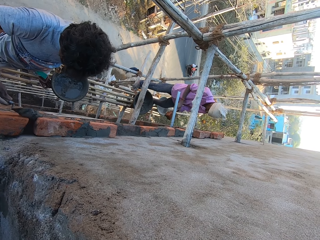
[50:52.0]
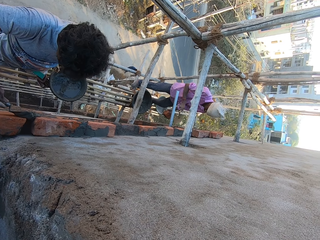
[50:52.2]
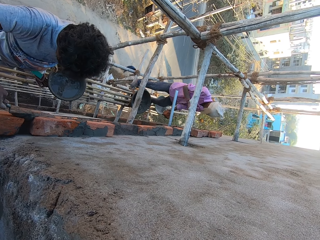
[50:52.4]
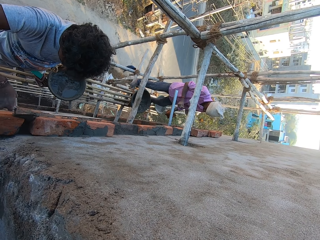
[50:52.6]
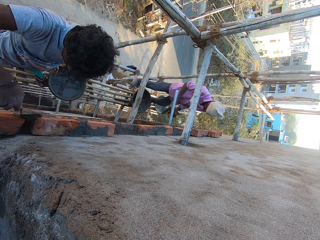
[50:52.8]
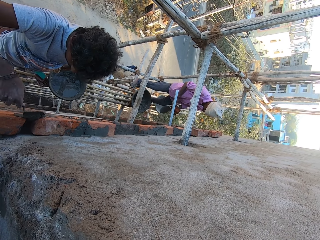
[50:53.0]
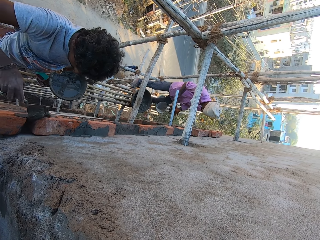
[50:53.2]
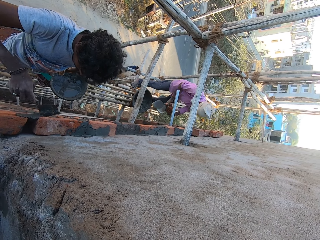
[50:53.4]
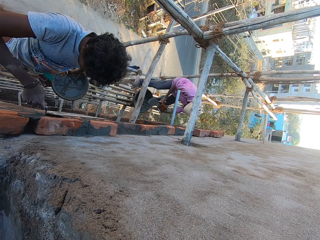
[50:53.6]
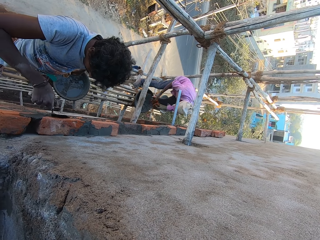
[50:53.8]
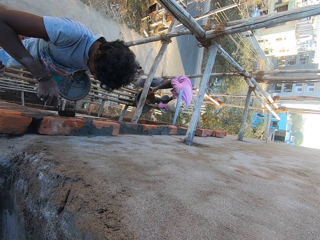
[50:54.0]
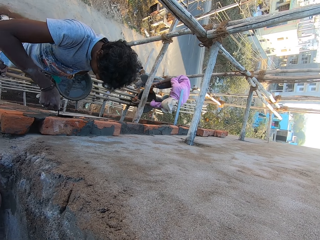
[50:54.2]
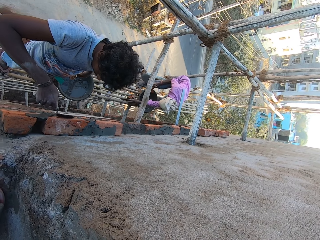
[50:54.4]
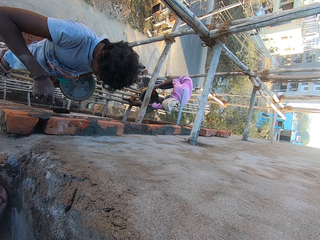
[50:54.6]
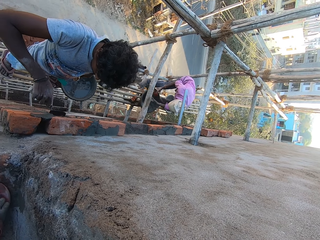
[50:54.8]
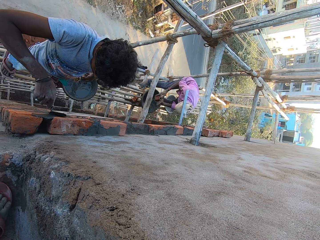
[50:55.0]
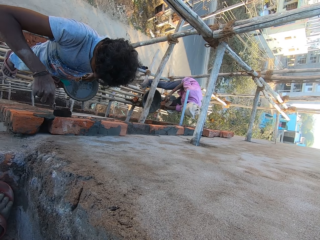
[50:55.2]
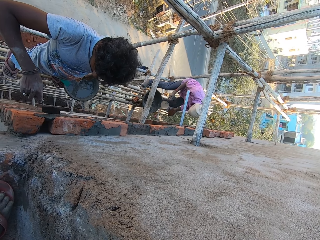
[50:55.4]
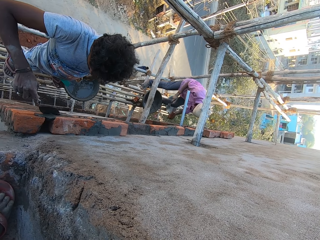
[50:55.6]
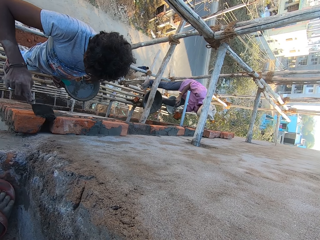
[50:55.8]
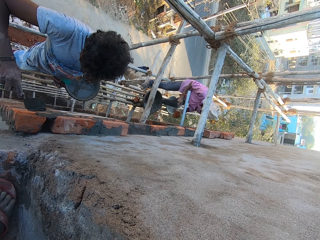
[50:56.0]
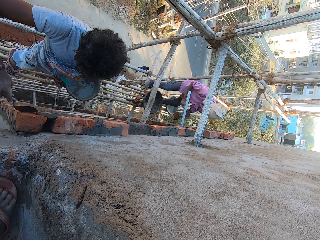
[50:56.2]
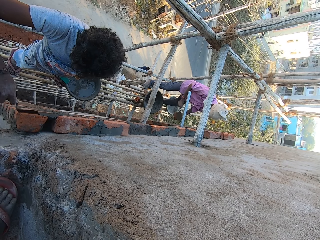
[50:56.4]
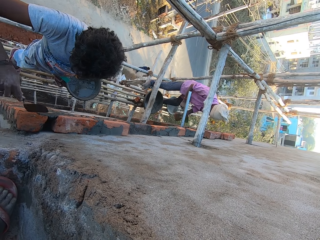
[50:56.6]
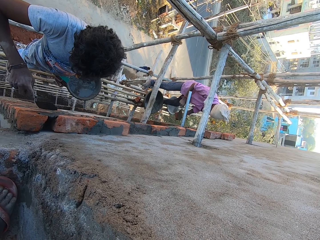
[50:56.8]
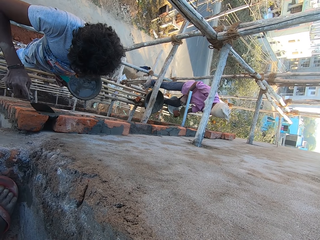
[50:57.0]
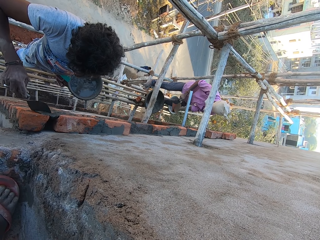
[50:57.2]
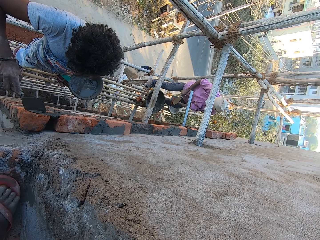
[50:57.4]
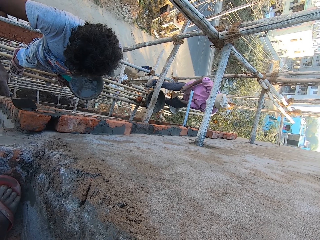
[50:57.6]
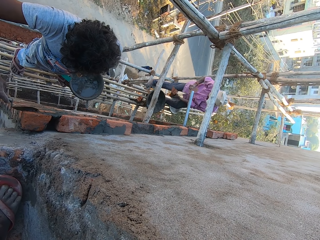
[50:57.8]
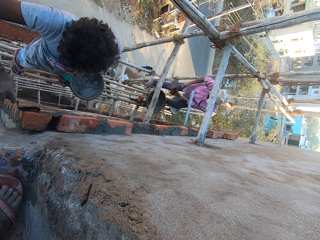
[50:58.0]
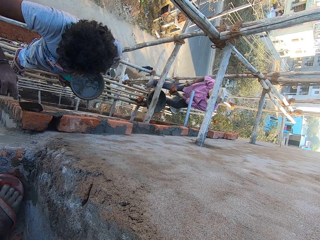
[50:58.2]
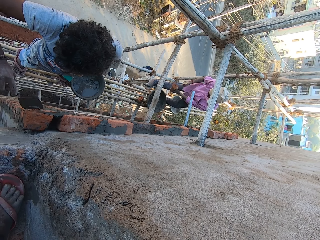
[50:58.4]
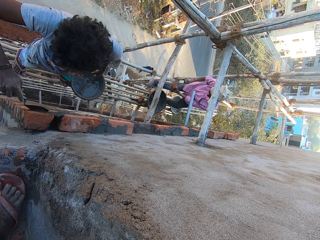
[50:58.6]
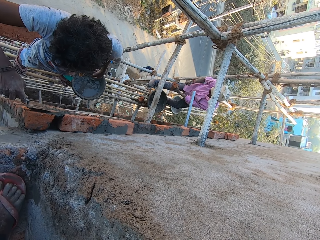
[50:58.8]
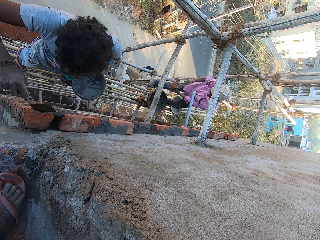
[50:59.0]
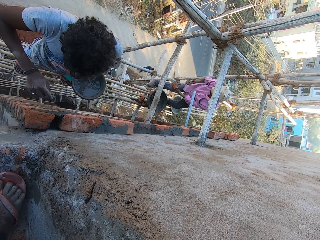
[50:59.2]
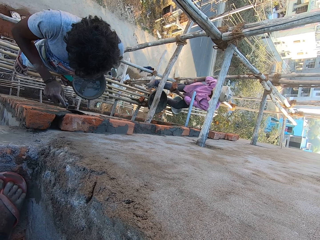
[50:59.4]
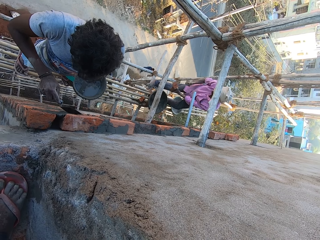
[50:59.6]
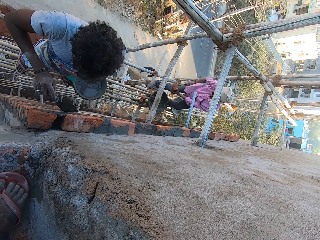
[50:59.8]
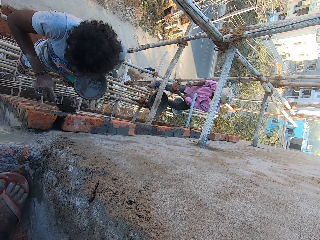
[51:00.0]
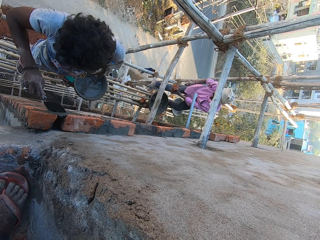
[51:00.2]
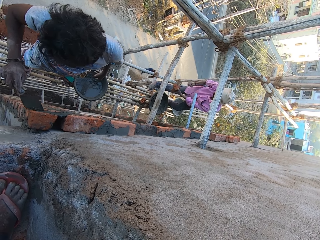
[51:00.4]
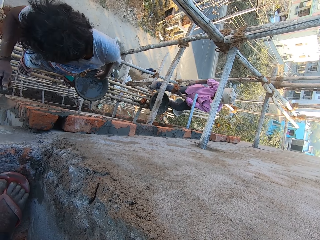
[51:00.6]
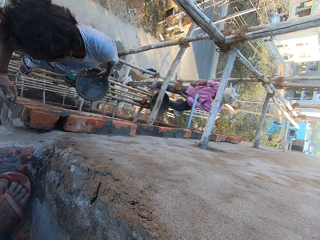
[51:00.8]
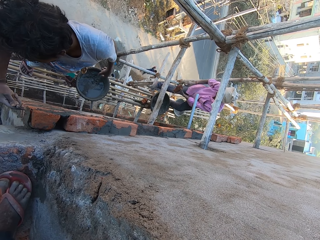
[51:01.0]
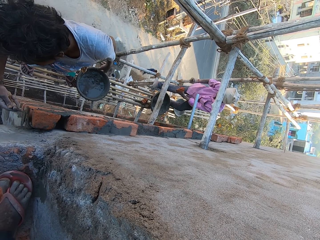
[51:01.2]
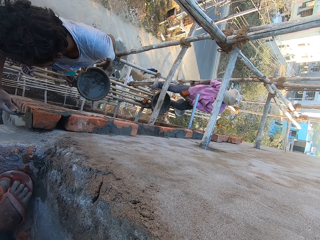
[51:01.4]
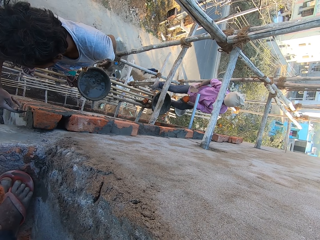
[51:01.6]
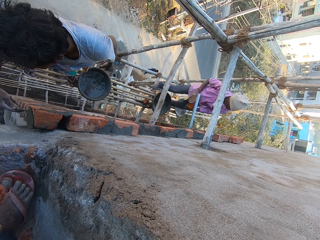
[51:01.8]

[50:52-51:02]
A man puts the cement paste from the hand trowel on the brick on the wall with his right hand. Another man takes a piece of brick from the pieces of bricks in his left hand with his right hand. The first man plasters the cement paste on the brick with the hand trowel in his right hand. The other man drops the piece of brick on the bundle of bamboo sticks with his left hand, moves the piece of brick from his right hand to his left hand, and hits the brick in his left hand with the hand trowel in his right hand. He hits it again.

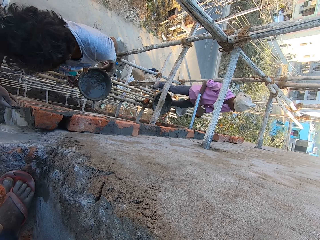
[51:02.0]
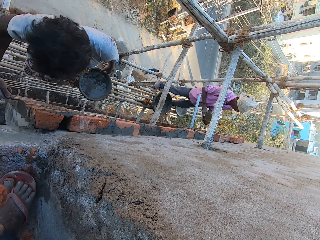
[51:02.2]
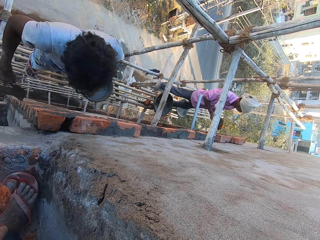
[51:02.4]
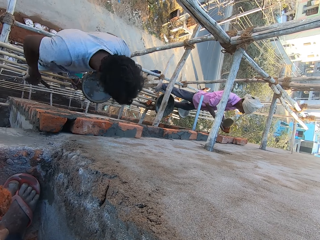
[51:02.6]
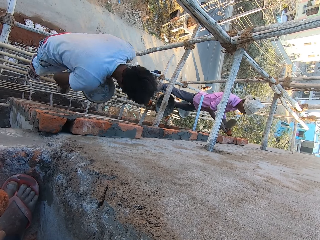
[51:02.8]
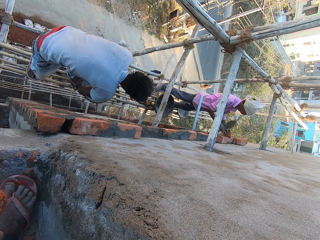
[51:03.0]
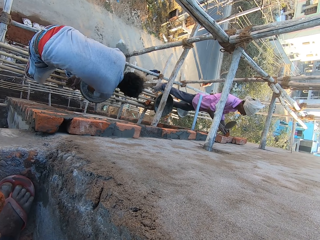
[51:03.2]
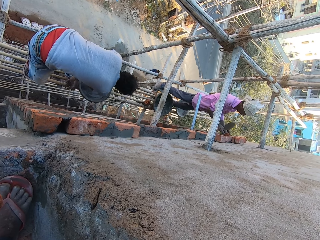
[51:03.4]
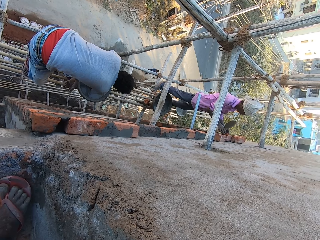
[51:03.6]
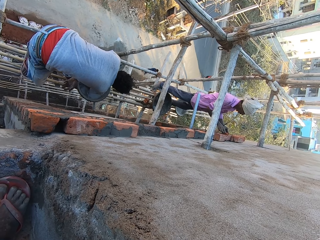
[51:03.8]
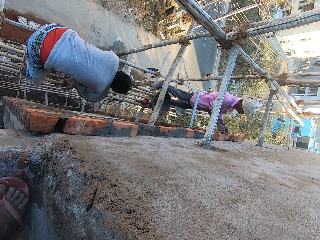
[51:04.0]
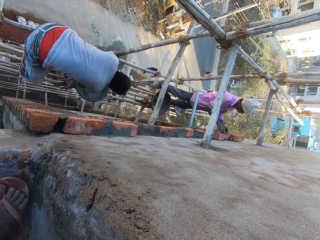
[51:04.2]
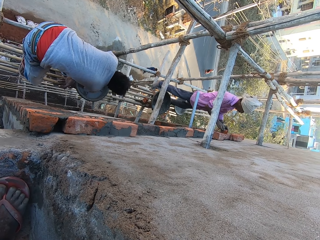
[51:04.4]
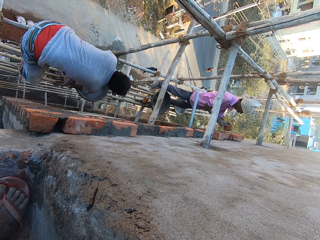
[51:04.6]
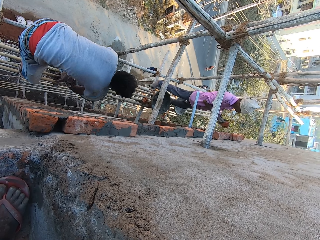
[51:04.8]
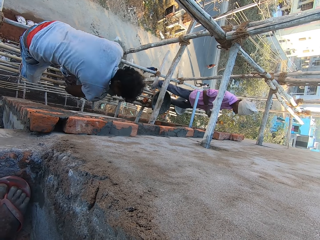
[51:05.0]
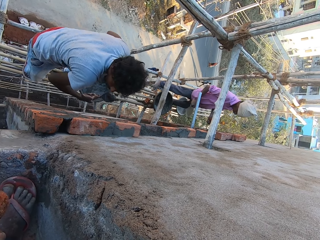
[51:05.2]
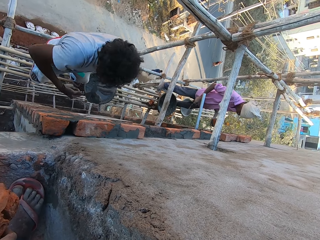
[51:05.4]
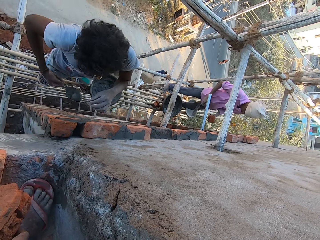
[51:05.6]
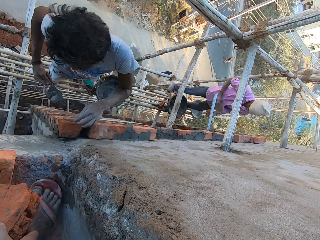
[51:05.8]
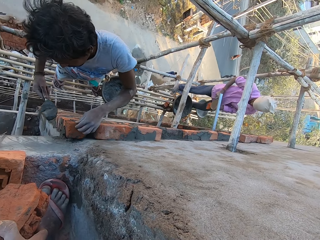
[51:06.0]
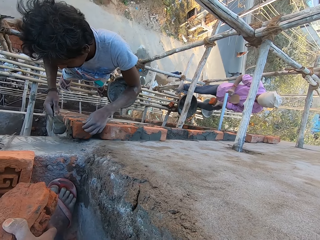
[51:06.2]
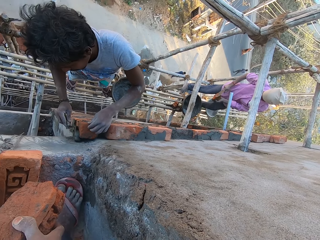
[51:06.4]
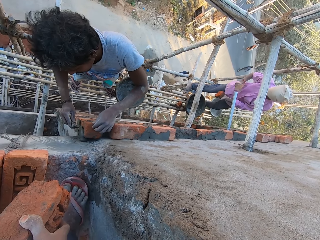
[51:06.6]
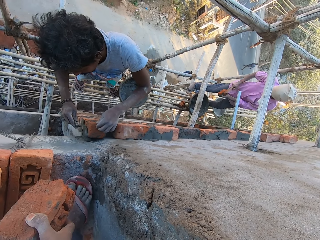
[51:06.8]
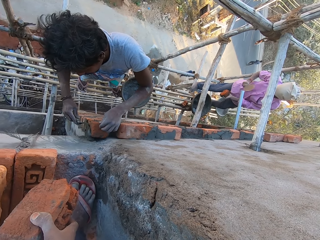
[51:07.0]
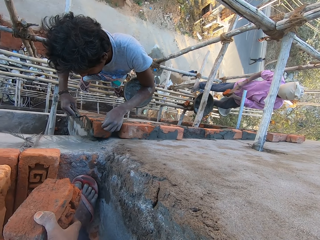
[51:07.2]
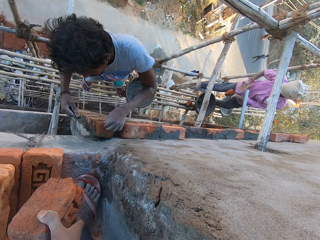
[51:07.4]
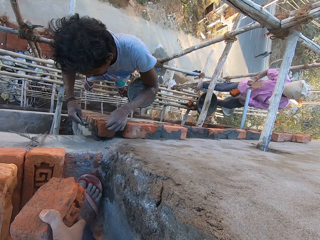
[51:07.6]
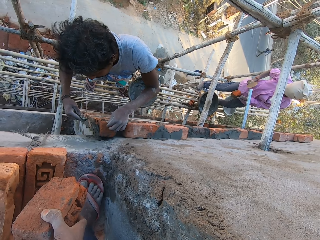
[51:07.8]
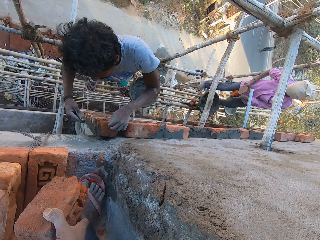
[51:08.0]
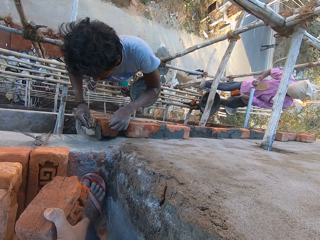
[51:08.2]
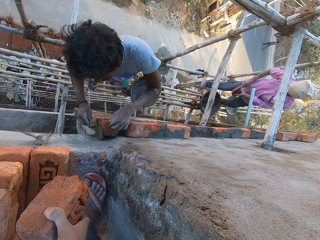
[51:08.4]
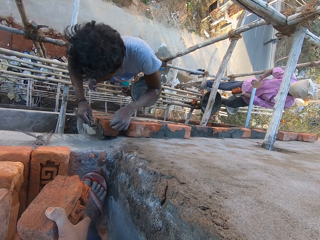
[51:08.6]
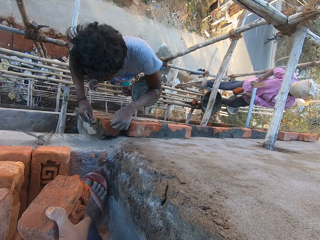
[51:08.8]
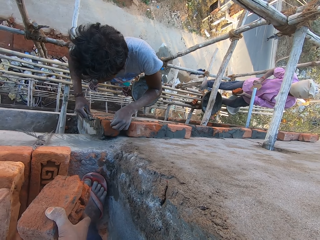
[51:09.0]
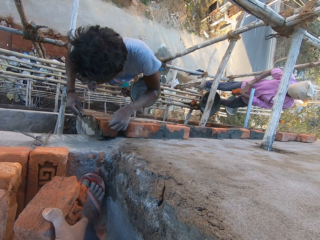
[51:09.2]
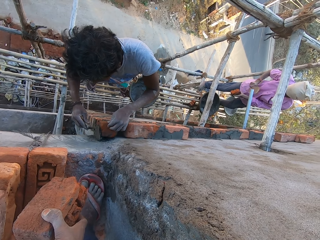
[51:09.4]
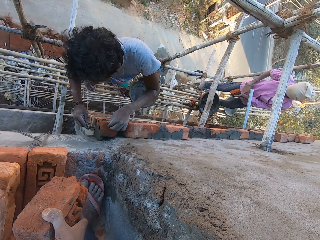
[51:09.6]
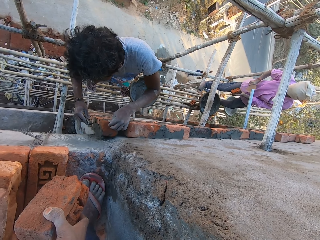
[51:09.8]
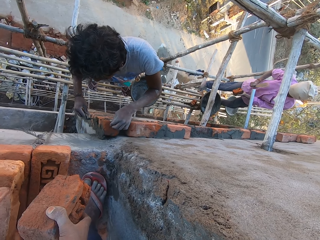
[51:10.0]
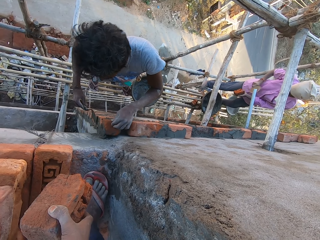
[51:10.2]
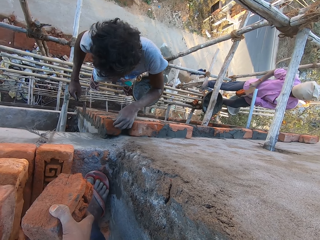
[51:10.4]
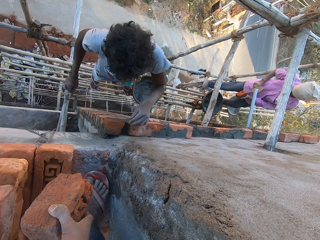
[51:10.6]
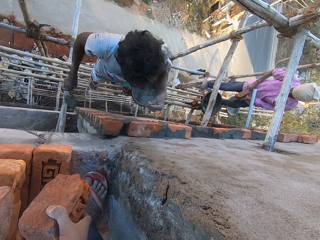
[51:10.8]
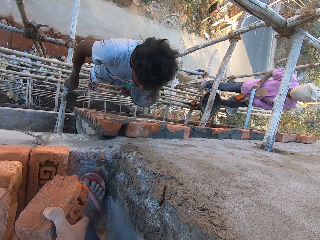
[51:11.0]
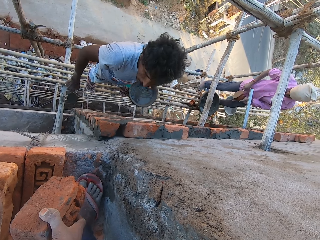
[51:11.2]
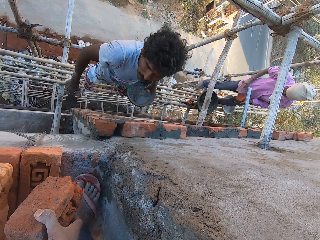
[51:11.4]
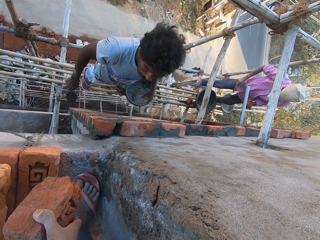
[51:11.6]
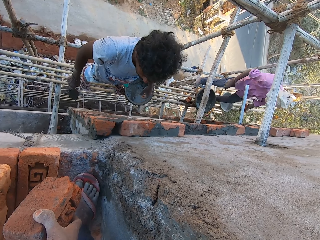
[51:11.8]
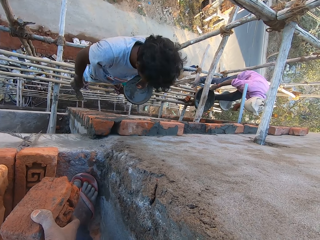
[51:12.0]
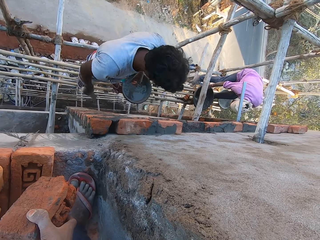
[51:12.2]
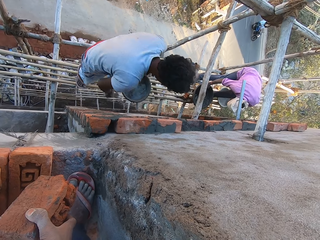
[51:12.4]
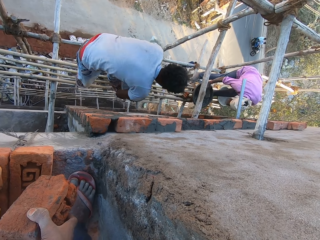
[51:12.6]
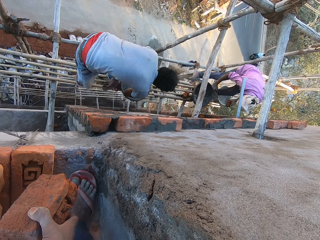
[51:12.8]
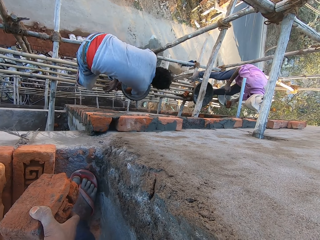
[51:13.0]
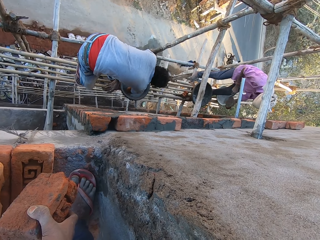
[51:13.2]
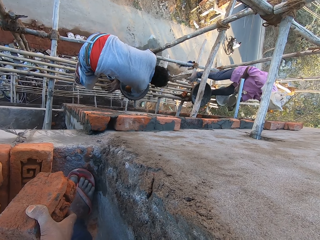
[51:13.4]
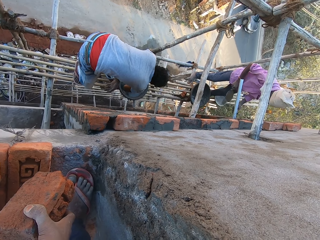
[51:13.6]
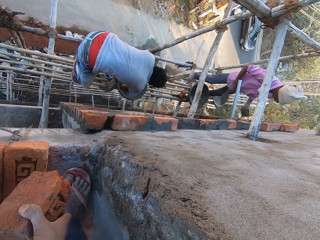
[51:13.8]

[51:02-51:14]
A man puts the brick on the wall with both hands. He removes the brick from the wall with both hands. Another man takes cement paste from the construction pan on the bundle of bamboo sticks with the hand trowel in his right hand. He puts the cement paste from the hand trowel on the brick on the wall with his right hand. The first man hits the brick in his left hand with the hand trowel in his right hand. He takes cement paste from the construction pan on the bundle of bamboo sticks with the hand trowel in his right hand.
